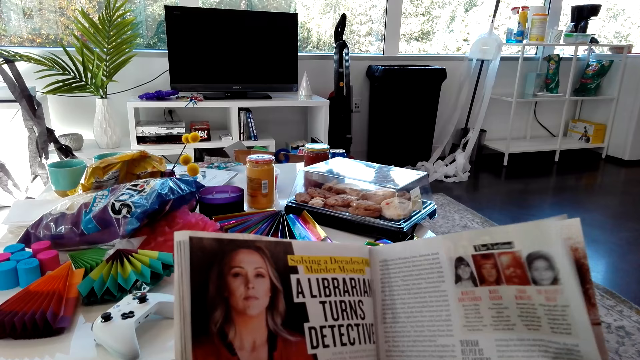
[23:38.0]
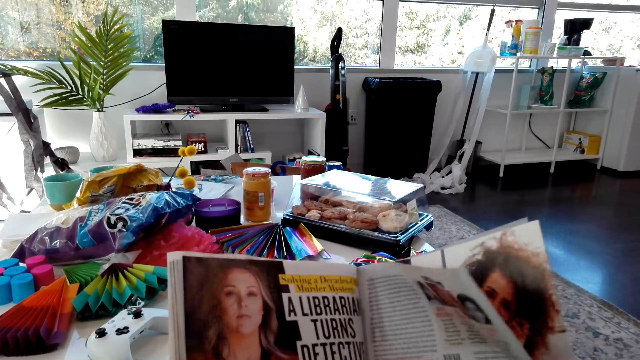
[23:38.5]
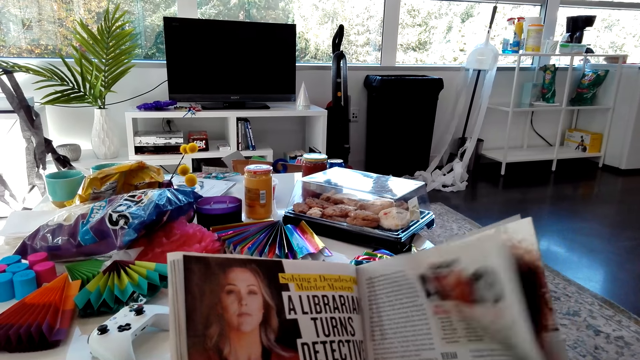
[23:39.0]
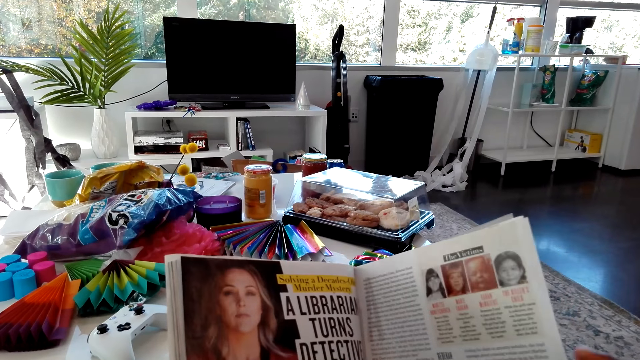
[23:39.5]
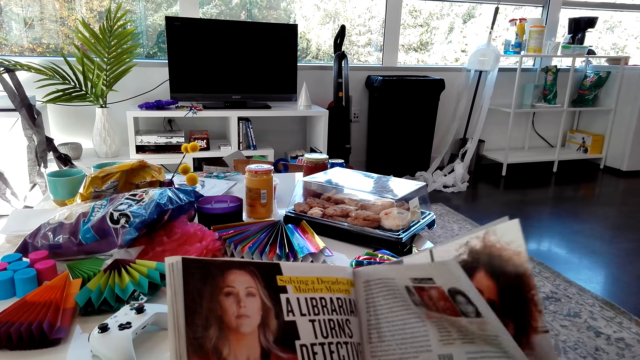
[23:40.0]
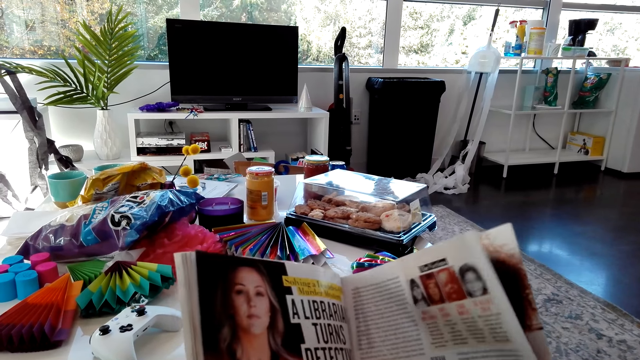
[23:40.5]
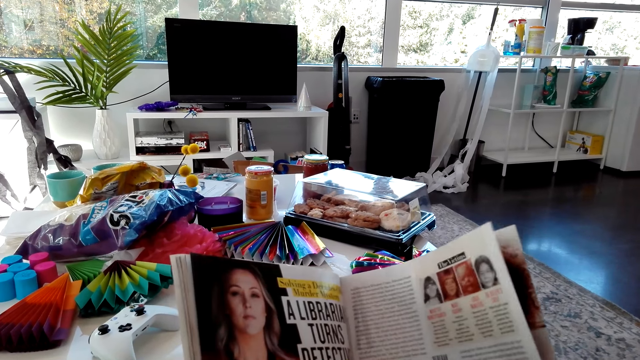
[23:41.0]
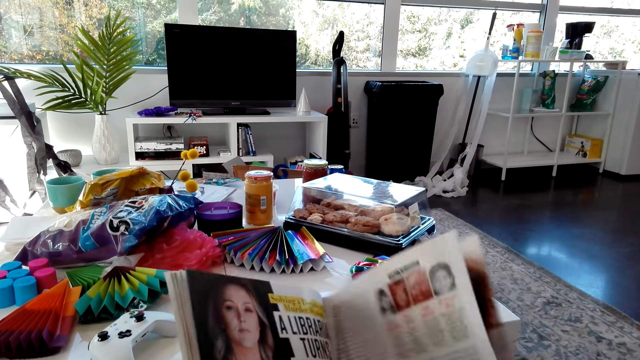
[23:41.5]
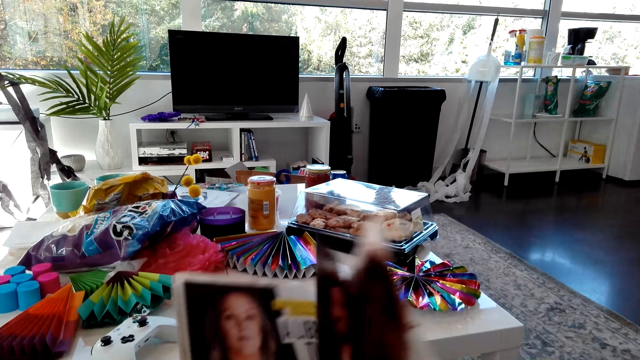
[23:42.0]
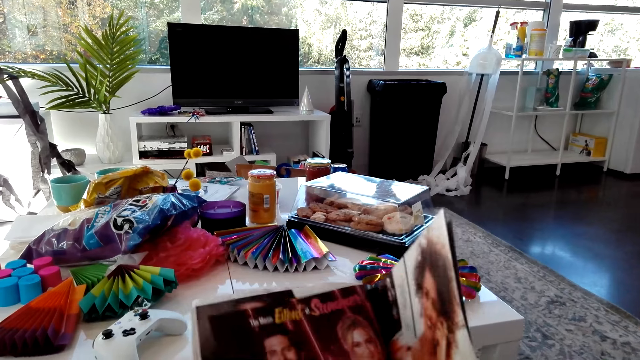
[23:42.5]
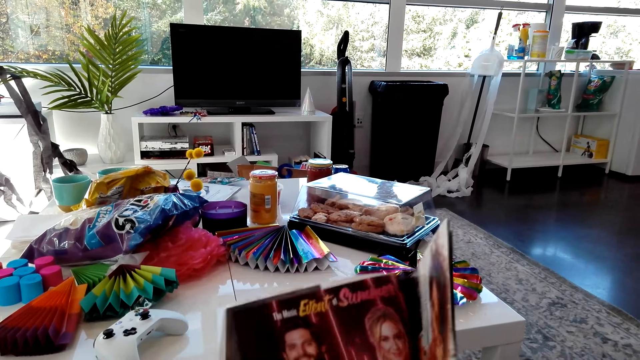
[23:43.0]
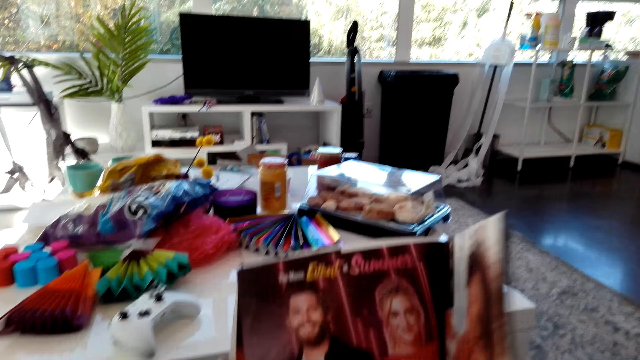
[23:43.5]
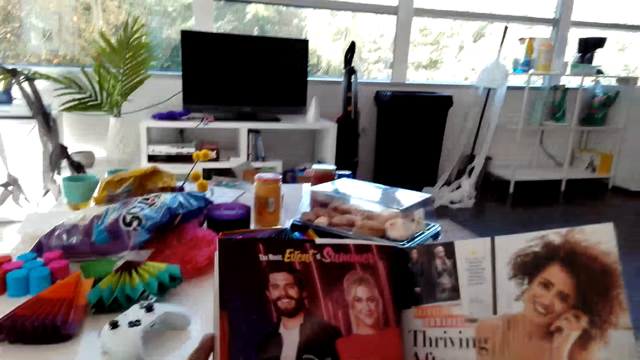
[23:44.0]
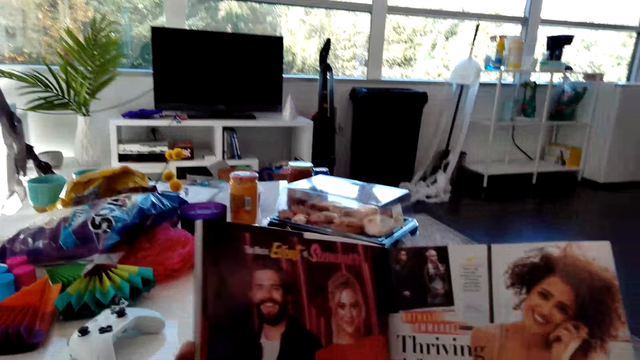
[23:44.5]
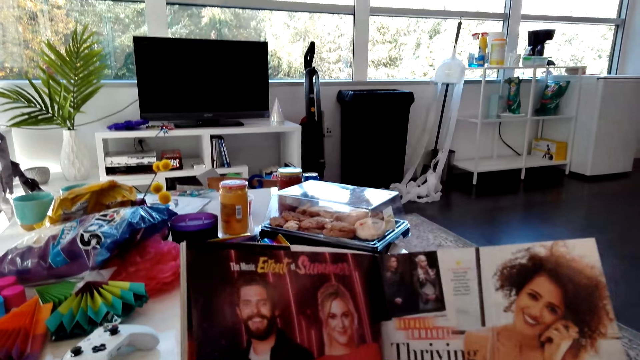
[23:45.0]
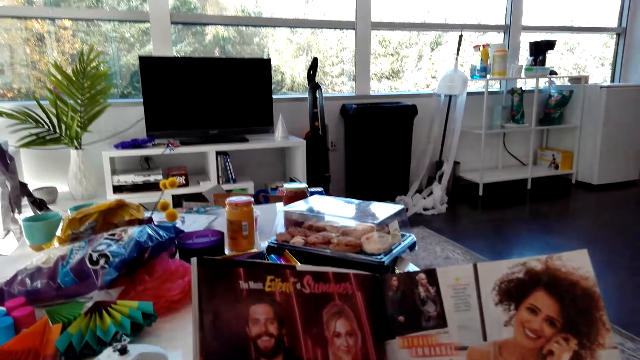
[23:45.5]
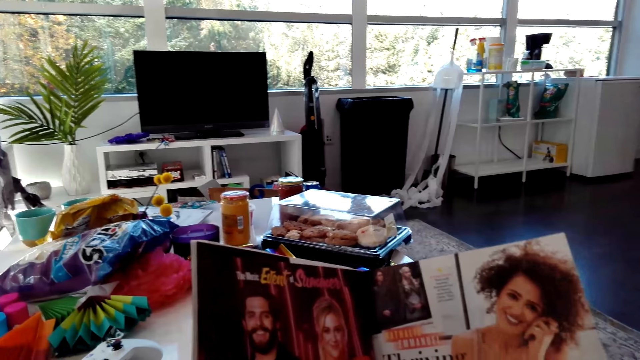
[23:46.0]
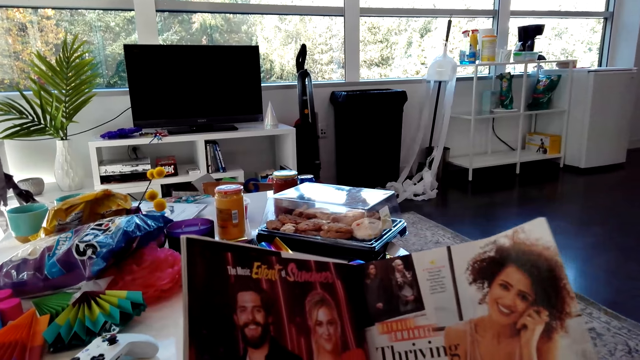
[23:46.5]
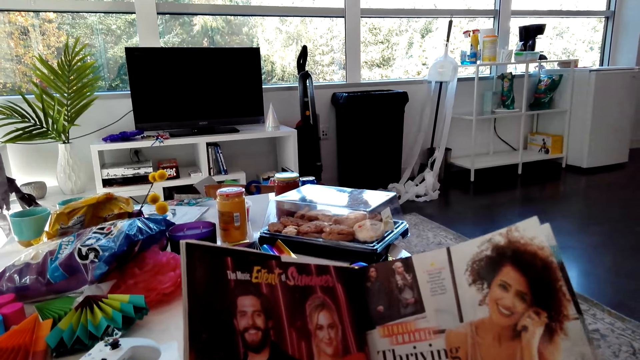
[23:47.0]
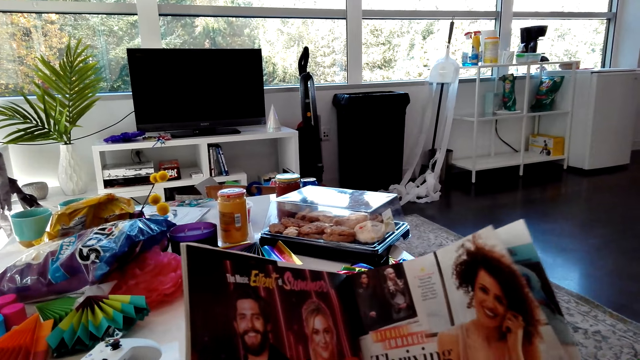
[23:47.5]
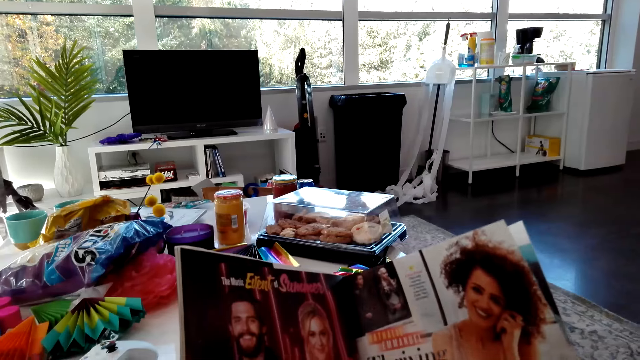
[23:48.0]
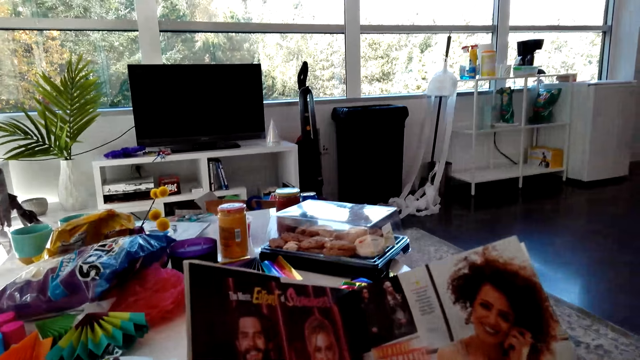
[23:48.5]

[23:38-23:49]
The camera wearer turns the page of the magazine. They read the magazine.

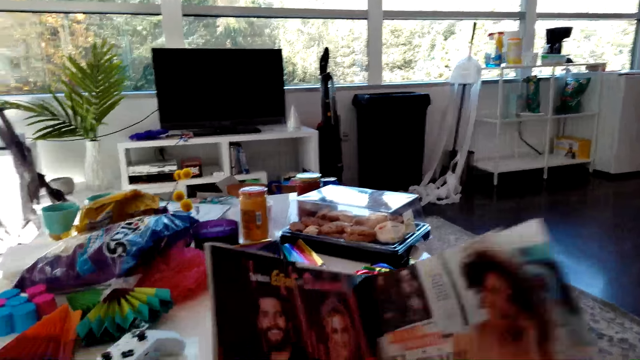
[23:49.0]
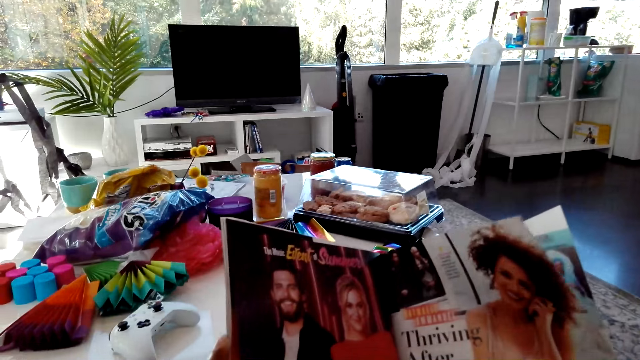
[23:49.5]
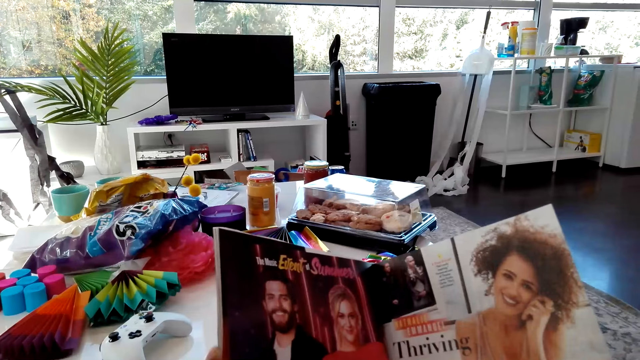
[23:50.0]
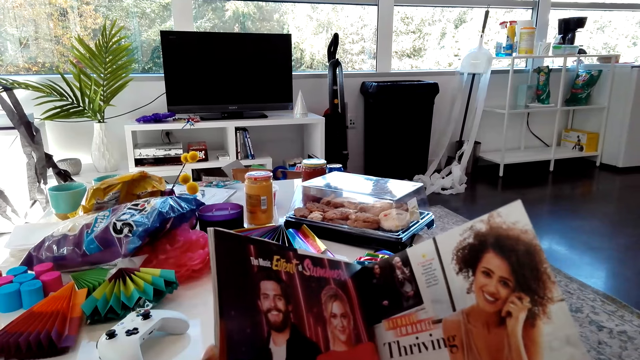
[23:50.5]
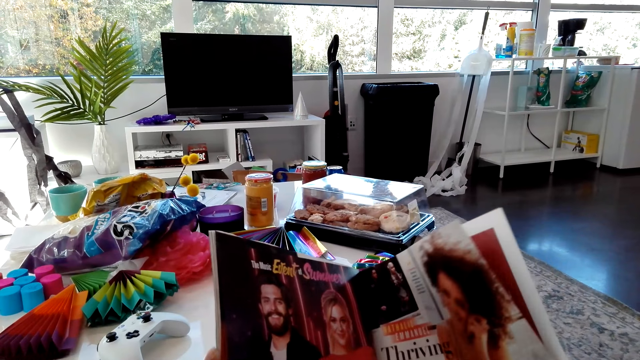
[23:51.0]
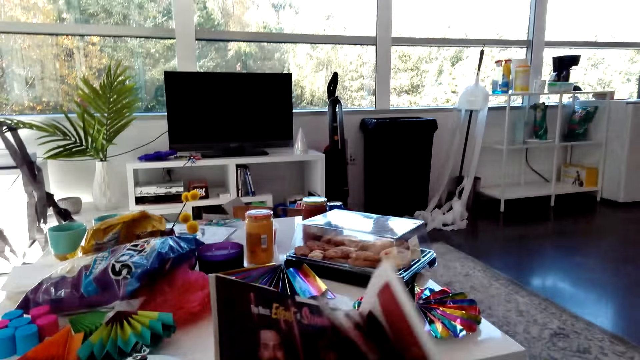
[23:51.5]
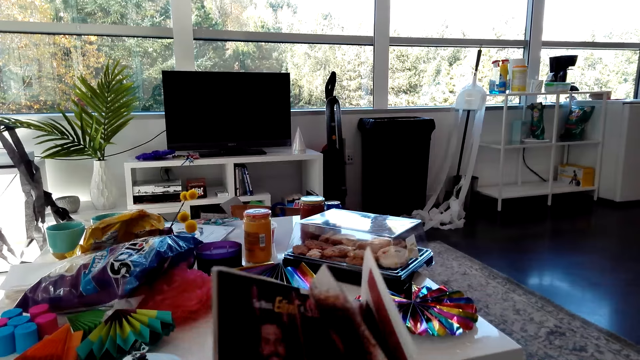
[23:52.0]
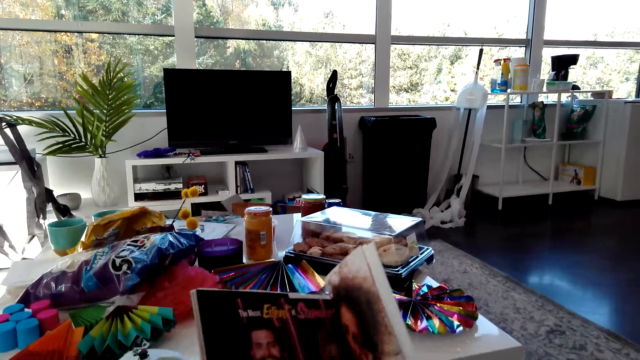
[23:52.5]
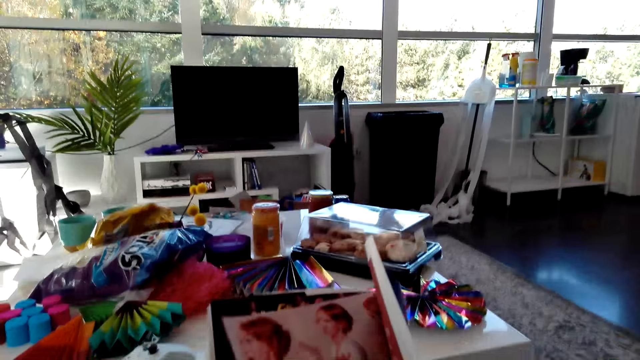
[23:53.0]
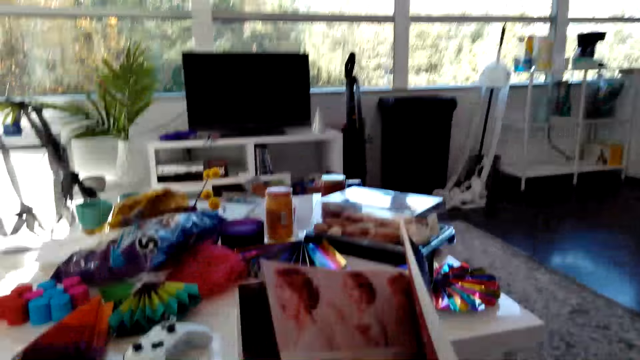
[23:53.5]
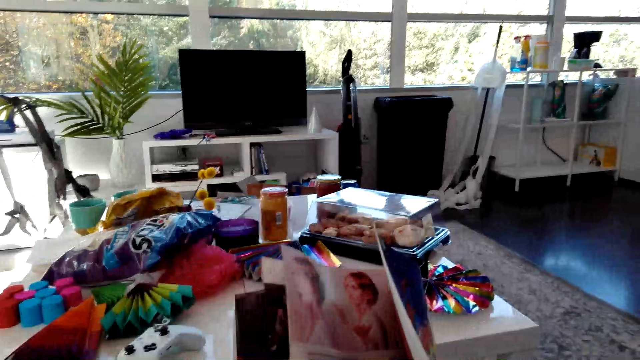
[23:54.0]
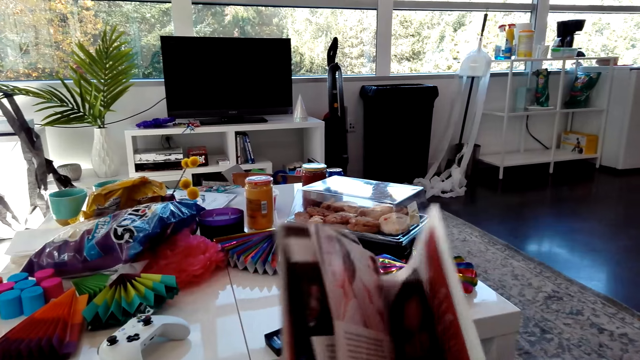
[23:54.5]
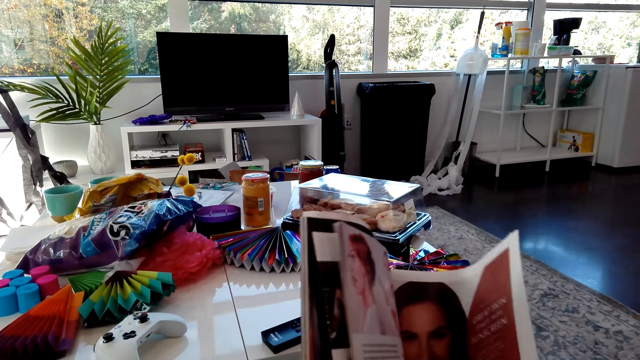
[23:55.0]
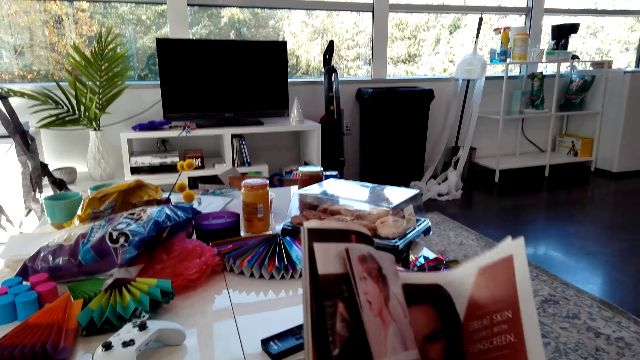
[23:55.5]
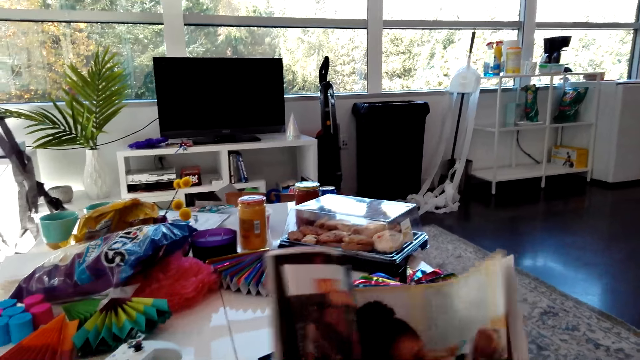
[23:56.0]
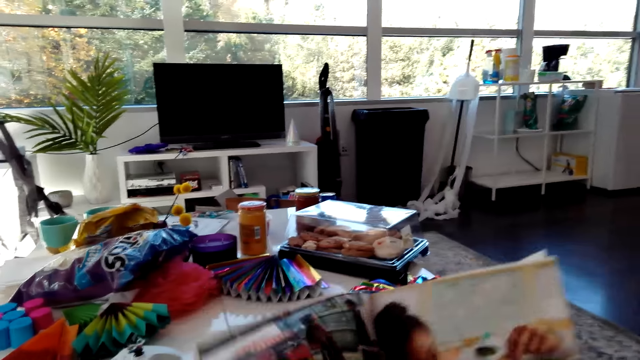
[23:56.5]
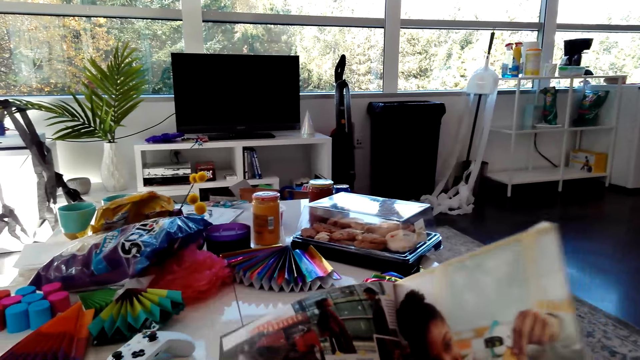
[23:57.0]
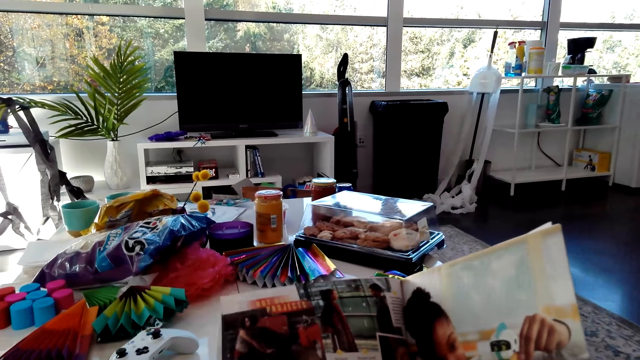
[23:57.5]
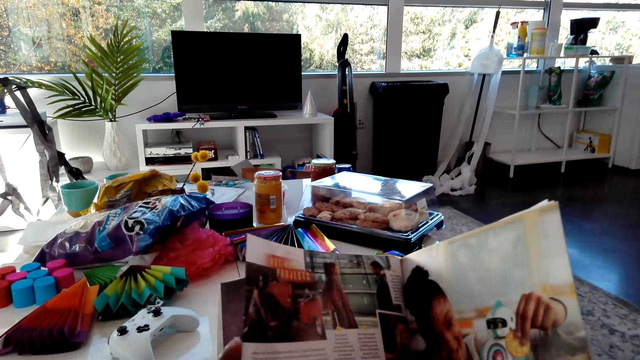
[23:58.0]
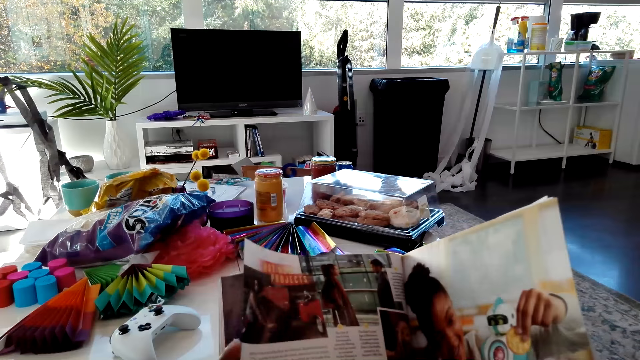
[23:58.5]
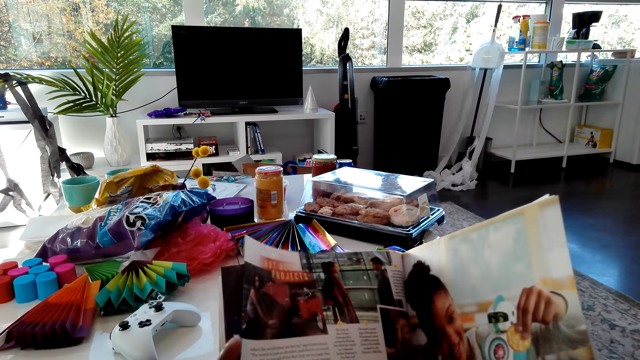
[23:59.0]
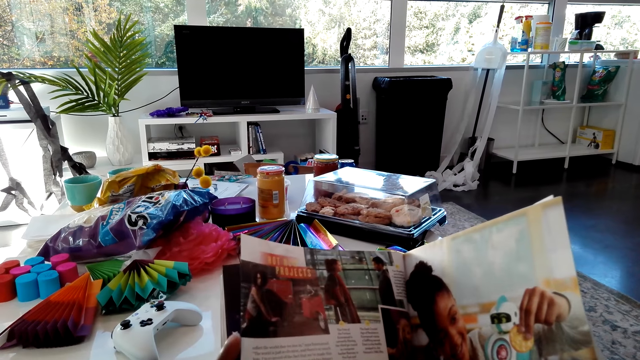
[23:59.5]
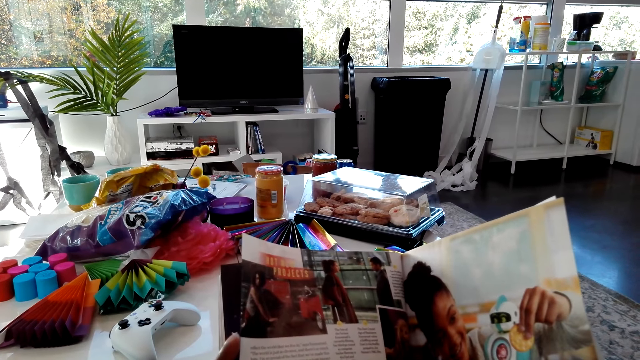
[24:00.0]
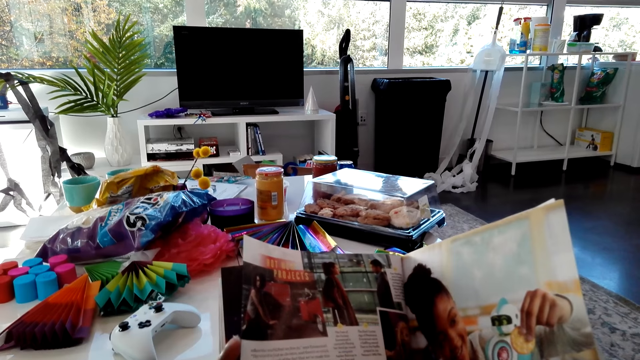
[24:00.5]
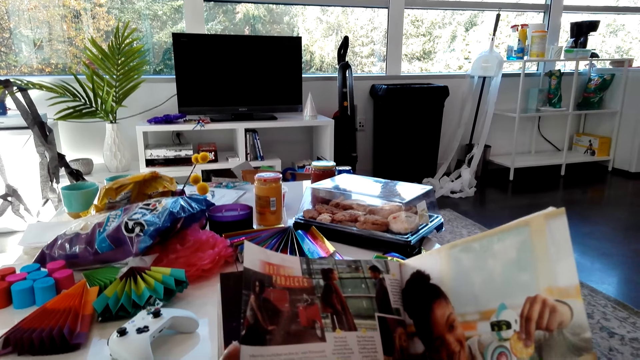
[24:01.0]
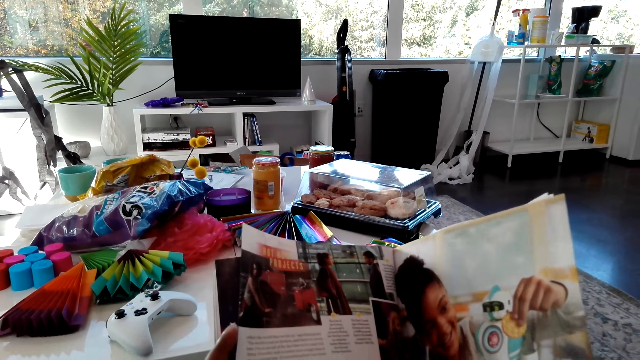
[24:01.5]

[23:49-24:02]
The camera wearer turns the page of the magazine. They read the magazine.
